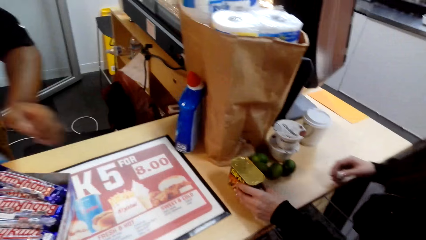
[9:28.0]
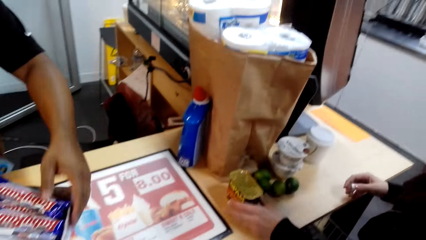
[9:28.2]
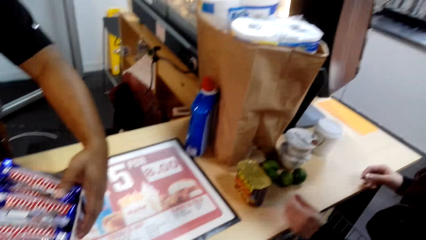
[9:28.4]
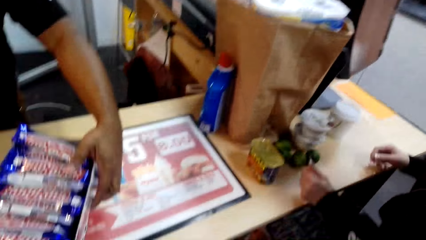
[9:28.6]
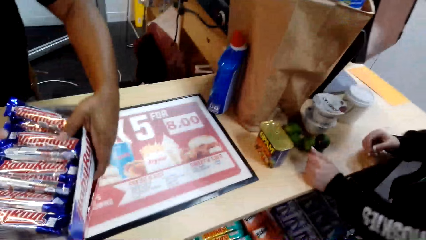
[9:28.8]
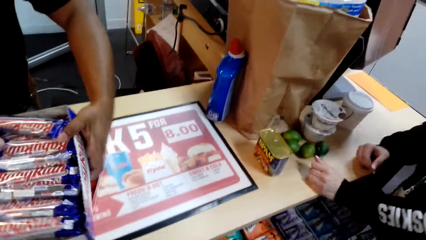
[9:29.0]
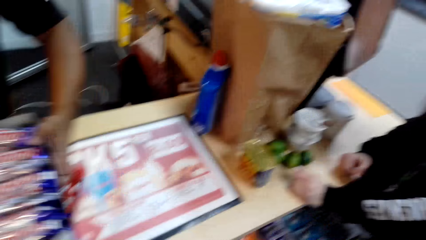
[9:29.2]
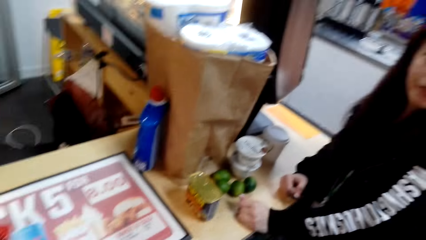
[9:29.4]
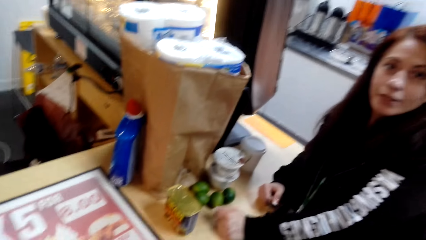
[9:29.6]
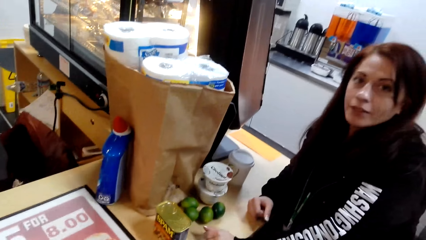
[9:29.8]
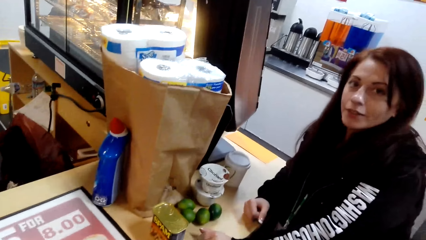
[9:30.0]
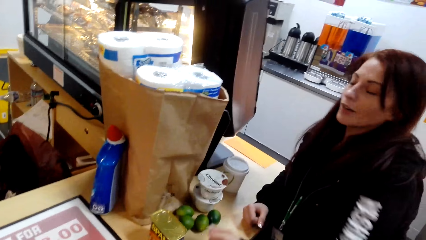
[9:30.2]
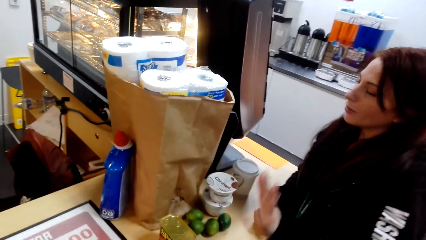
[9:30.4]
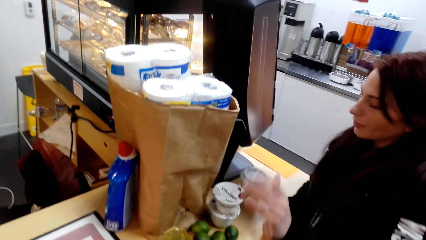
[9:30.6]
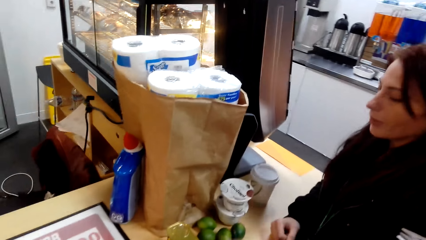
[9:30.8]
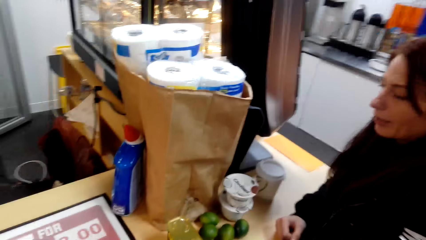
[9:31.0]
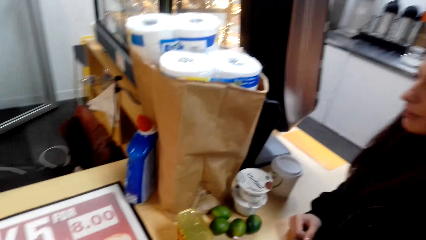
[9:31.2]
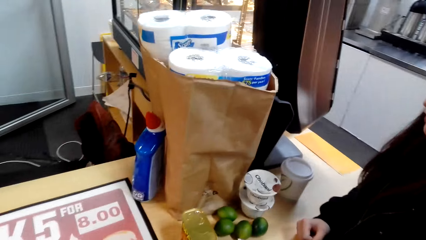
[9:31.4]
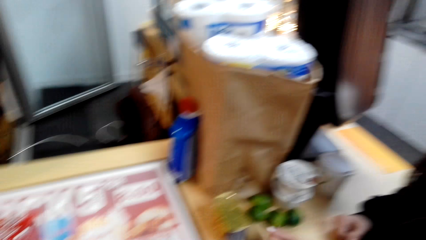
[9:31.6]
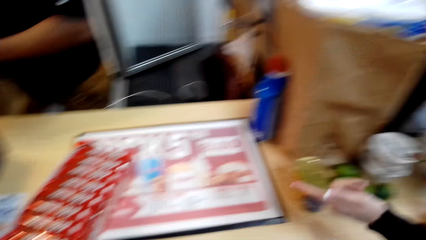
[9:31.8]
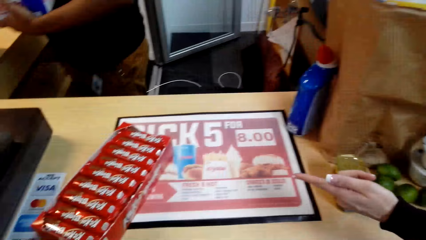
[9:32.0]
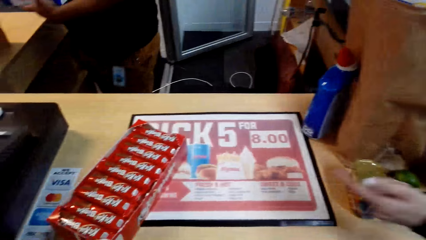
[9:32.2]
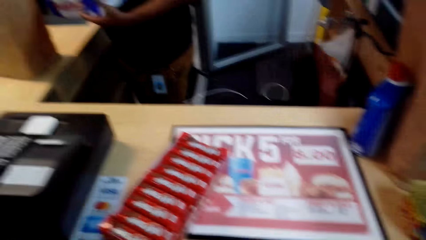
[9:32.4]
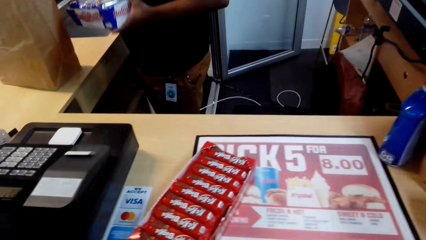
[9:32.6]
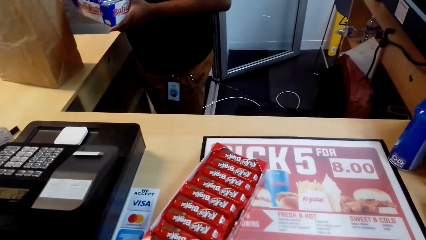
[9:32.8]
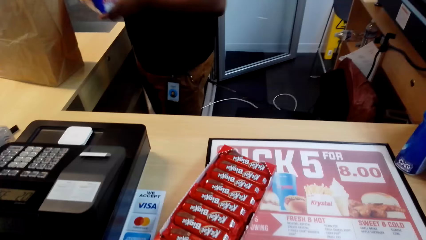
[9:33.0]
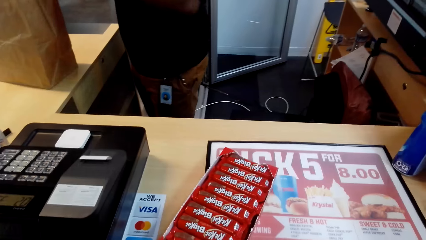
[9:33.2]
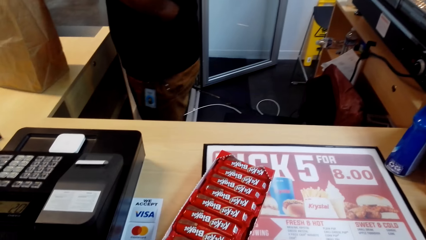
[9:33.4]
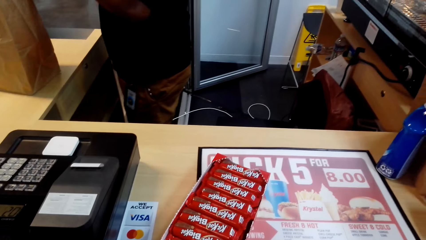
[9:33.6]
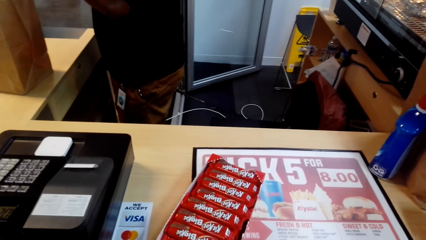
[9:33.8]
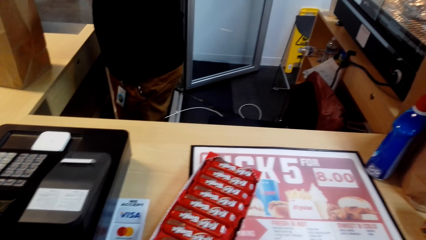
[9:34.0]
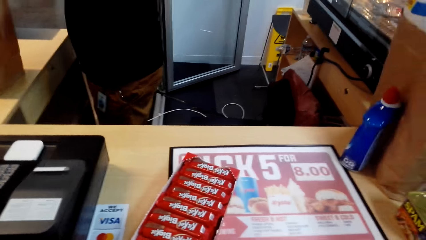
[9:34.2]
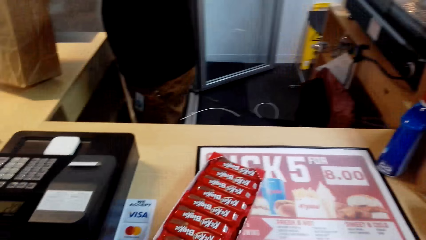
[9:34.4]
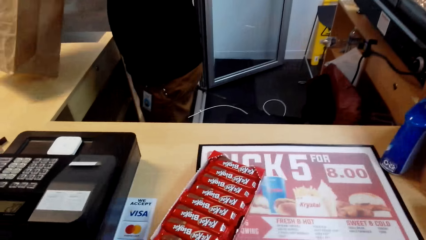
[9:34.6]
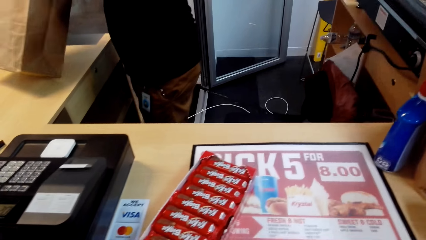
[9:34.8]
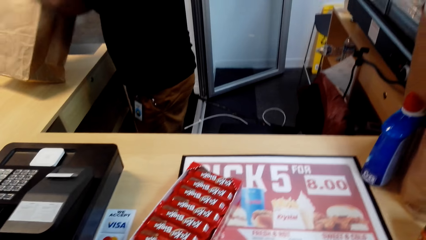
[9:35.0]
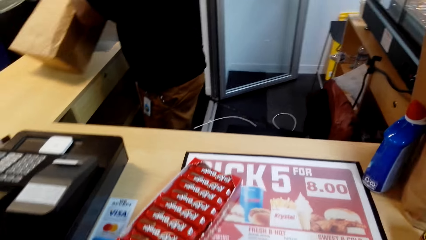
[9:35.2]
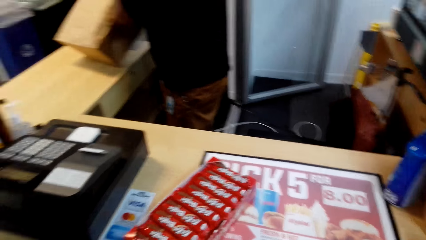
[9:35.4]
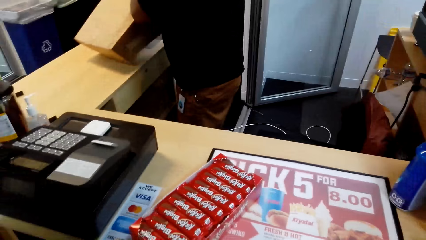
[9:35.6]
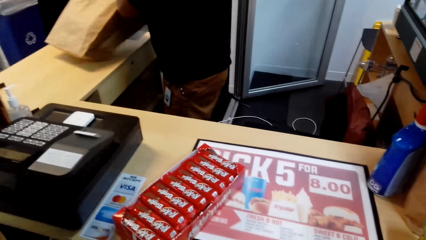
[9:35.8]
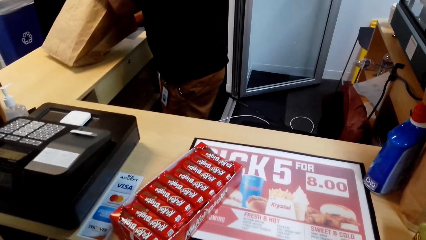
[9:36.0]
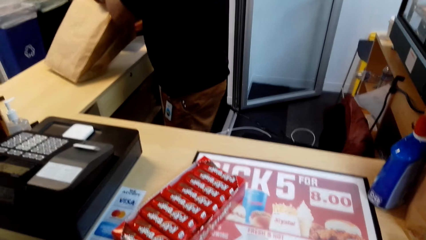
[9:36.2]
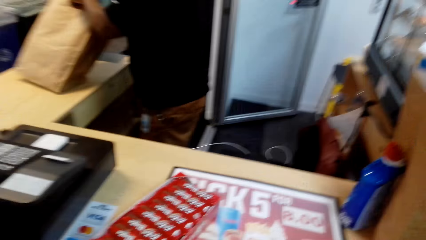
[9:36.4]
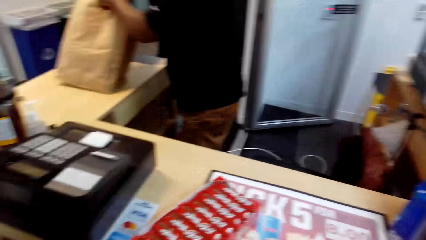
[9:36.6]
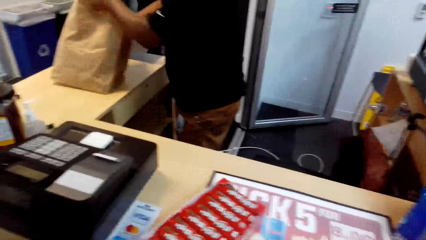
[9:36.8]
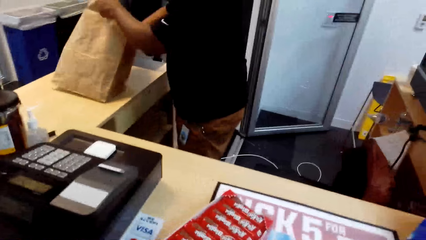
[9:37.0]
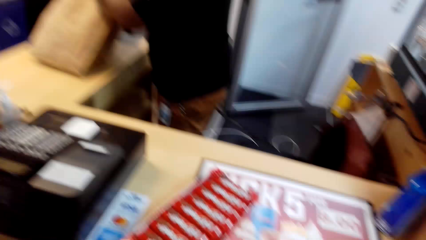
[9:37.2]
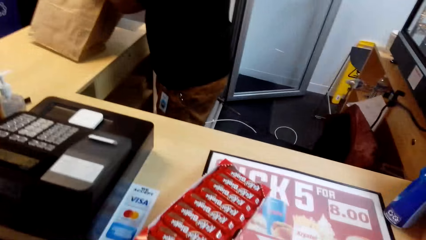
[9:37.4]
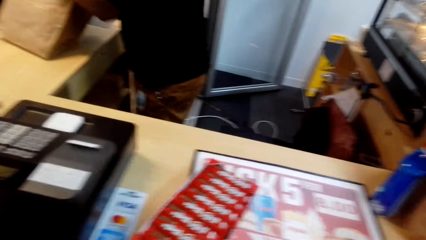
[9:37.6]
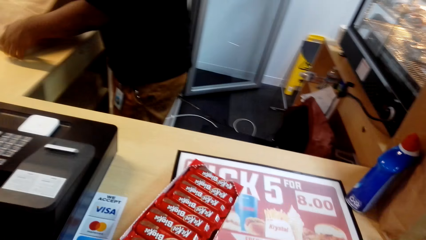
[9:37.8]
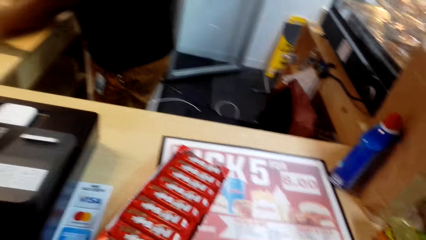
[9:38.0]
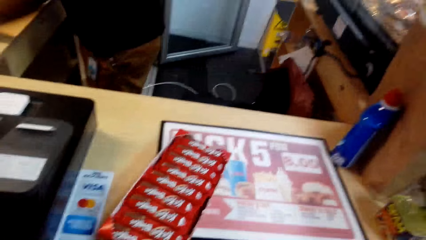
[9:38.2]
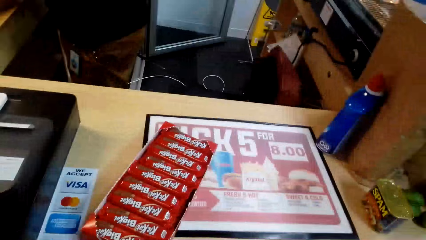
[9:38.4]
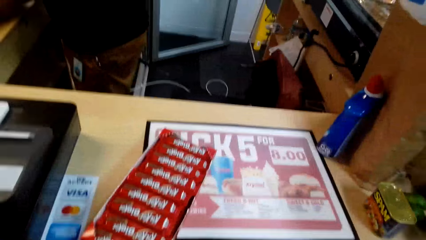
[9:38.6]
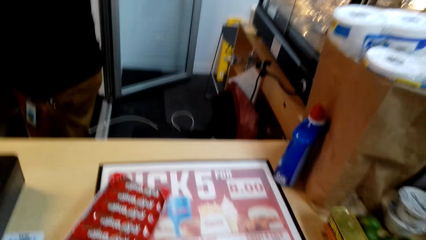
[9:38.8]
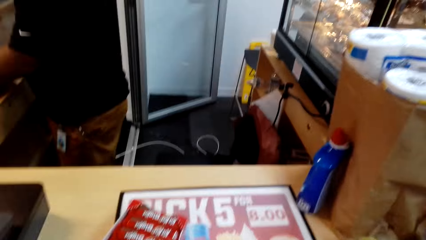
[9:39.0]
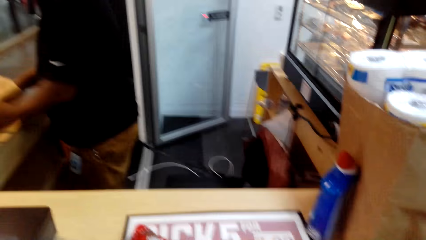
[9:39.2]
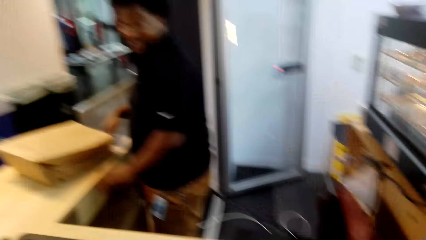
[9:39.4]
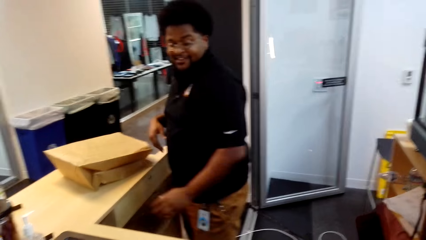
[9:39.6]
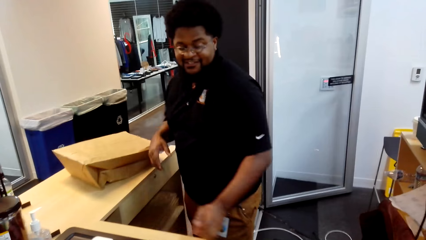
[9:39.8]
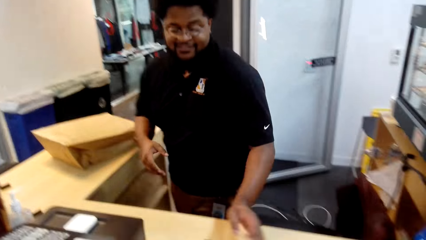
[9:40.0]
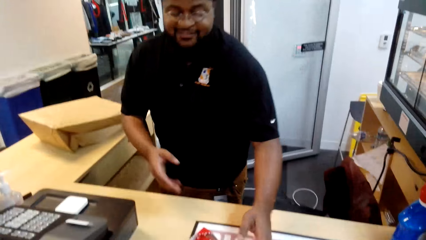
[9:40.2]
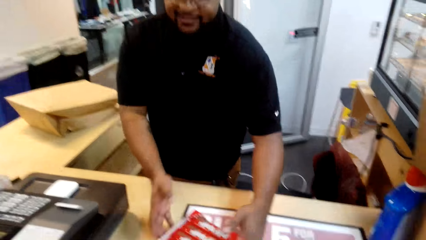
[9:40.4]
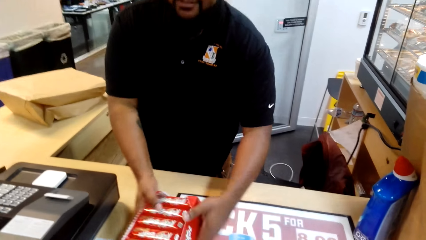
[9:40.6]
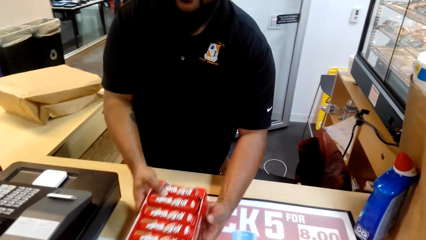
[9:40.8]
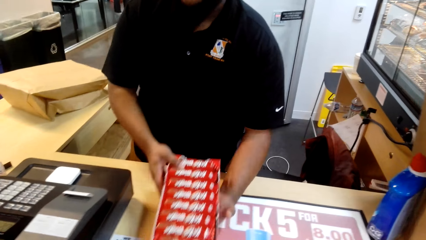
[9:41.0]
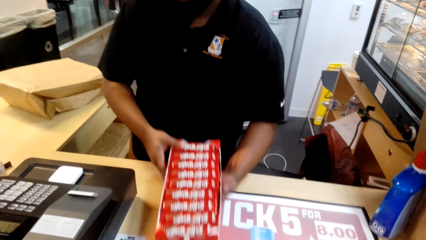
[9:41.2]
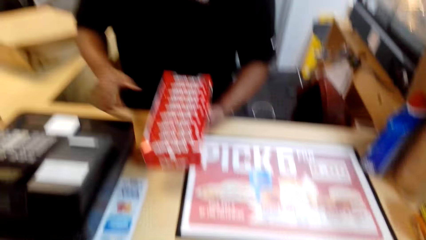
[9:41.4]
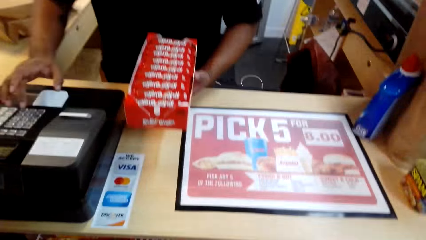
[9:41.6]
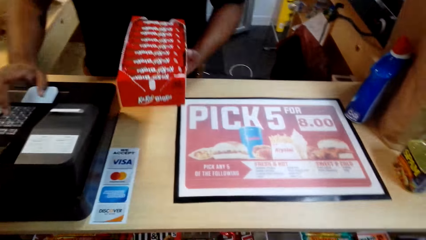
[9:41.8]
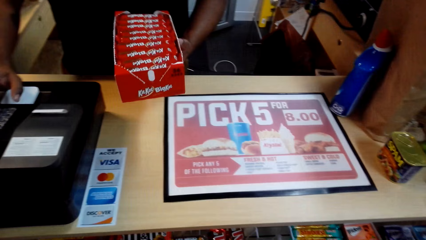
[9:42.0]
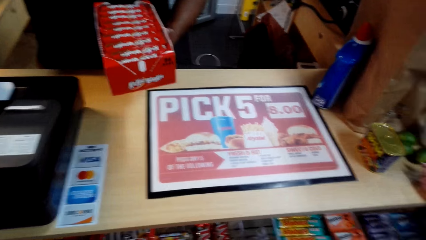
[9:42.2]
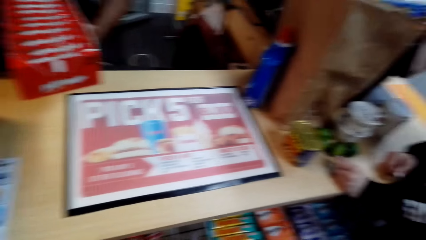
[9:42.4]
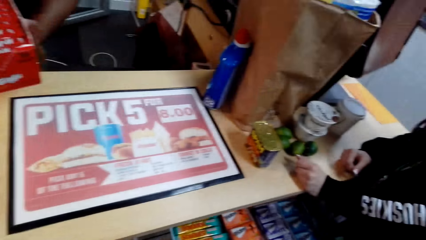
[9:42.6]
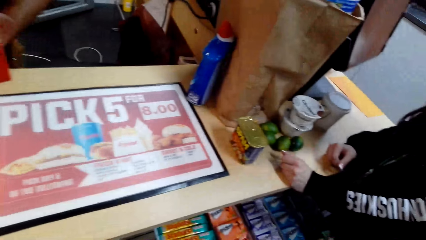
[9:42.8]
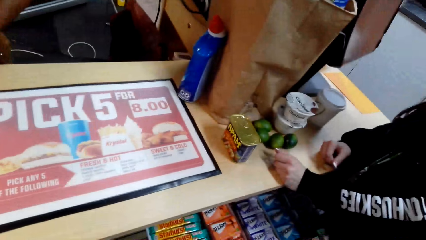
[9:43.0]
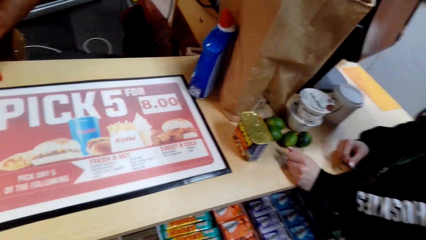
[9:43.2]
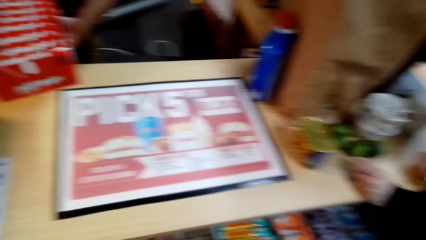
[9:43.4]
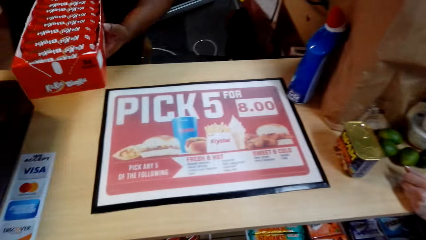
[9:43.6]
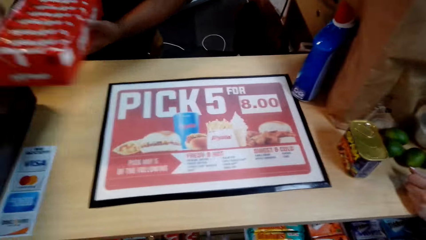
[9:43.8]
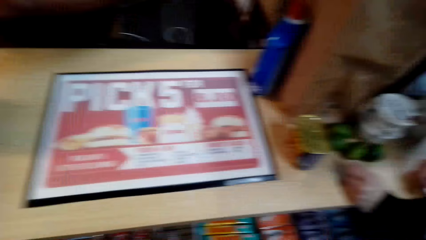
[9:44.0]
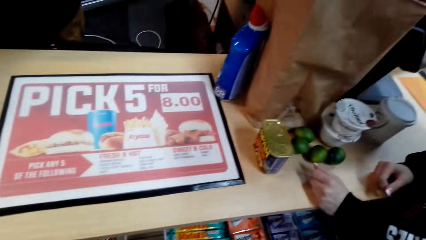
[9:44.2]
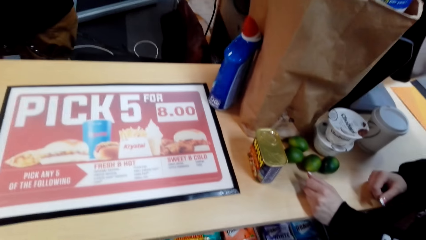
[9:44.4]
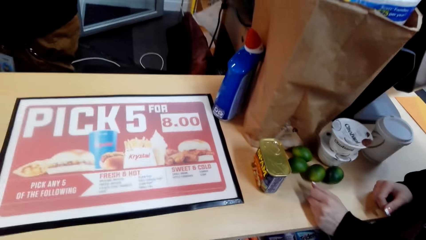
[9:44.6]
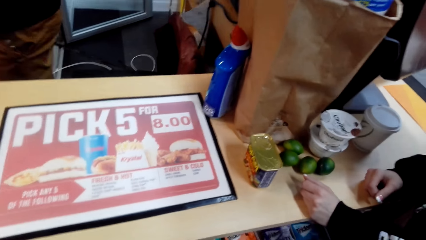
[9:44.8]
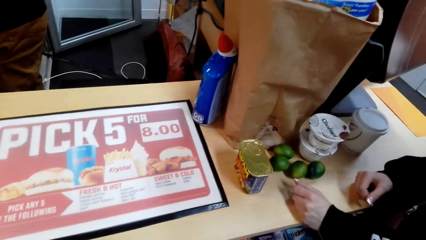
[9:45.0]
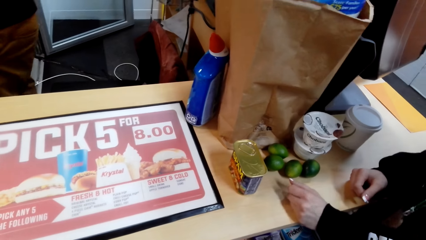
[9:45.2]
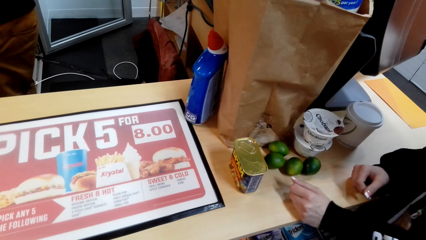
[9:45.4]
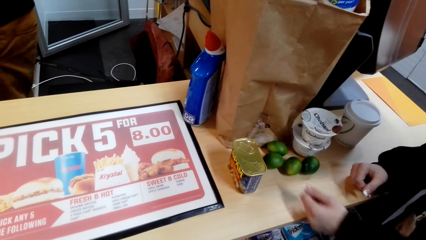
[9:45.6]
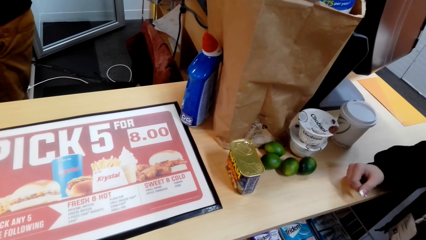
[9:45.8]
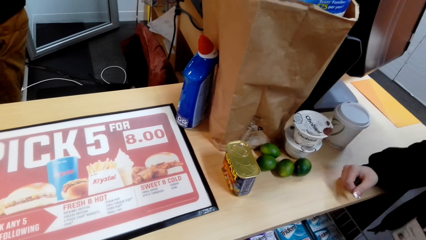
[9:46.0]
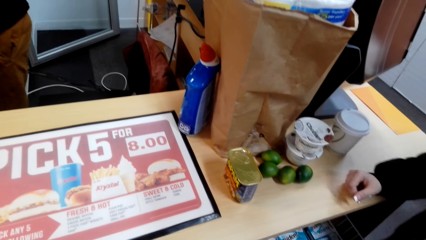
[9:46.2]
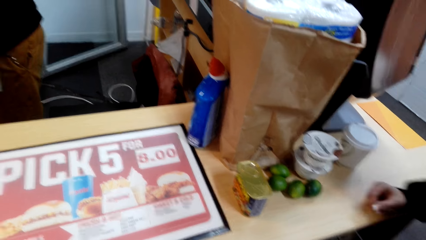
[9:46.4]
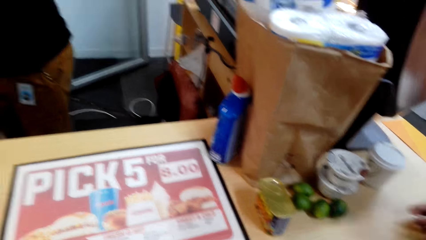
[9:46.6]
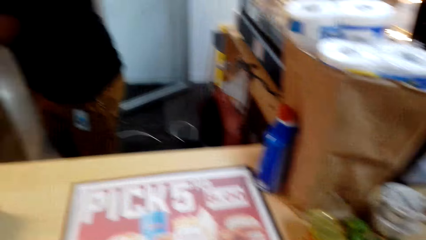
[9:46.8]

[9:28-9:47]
A woman puts the spam container on the counter. A cashier picks up a Baby Ruth packet box. The cashier gestures with a hand. The cashier packs the Baby Ruth packet box. A man packs the biscuits in the paper. The cashier picks up a chocolate packet box and operates the cashier machine. The camera wearer looks around in the supermarket.
